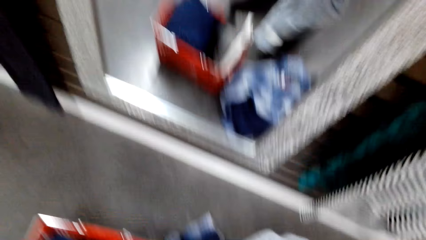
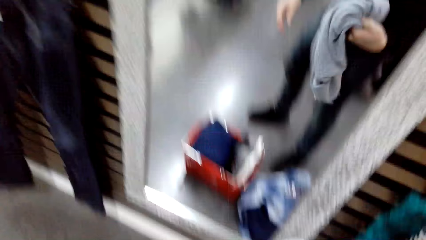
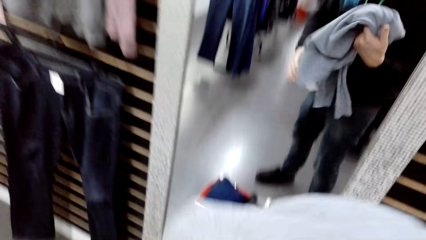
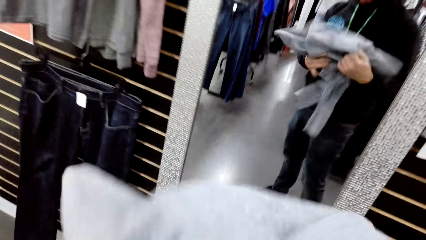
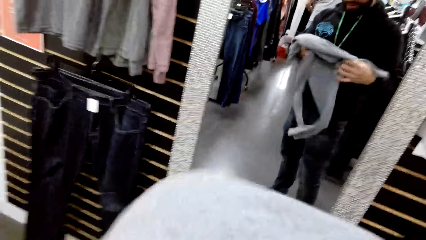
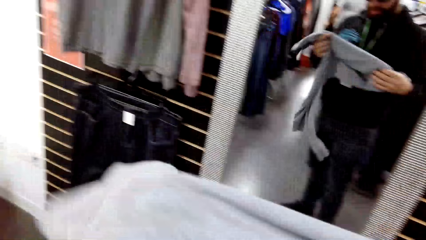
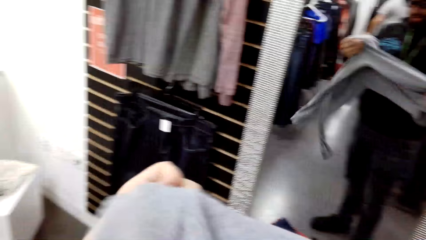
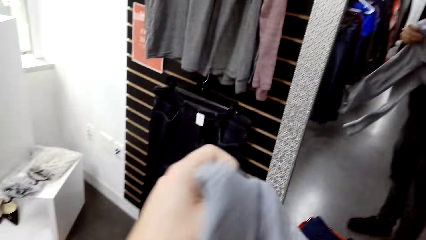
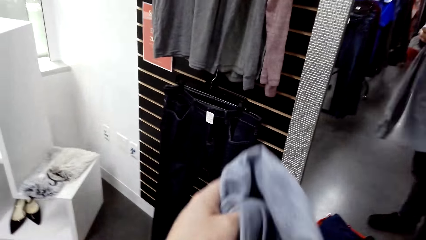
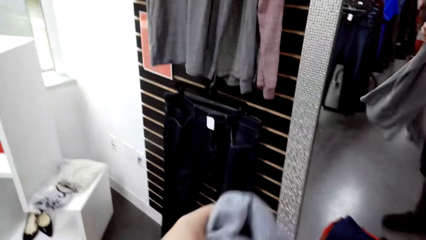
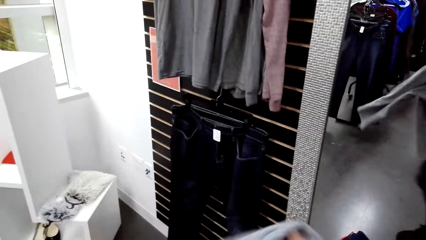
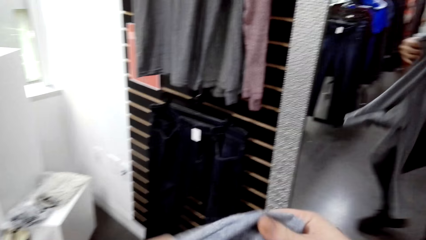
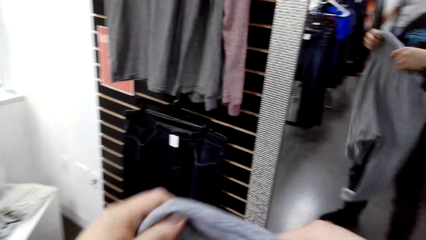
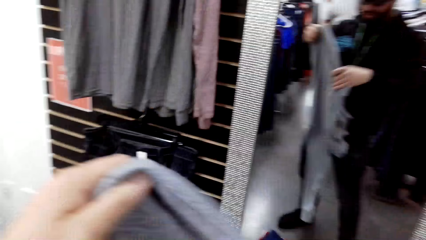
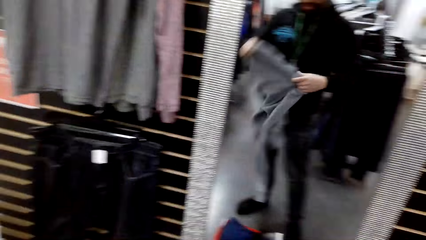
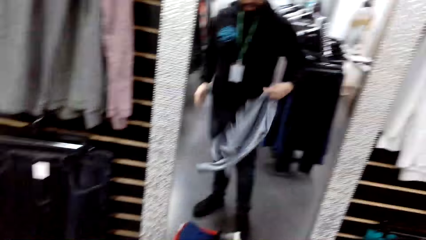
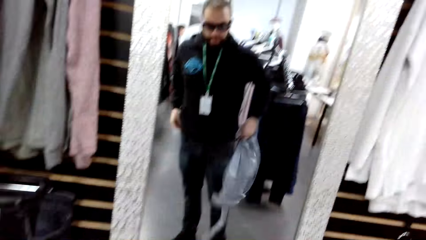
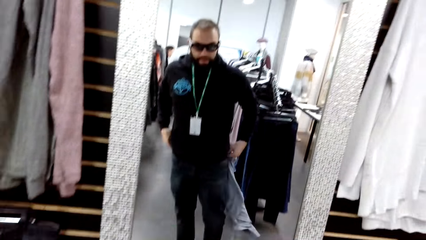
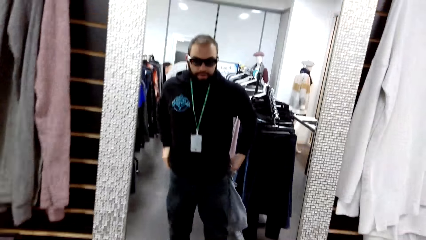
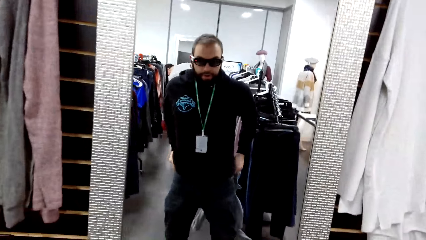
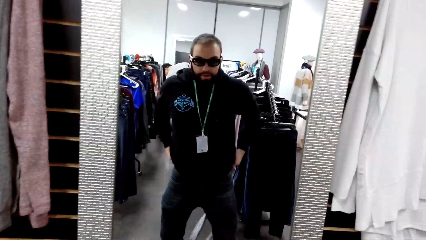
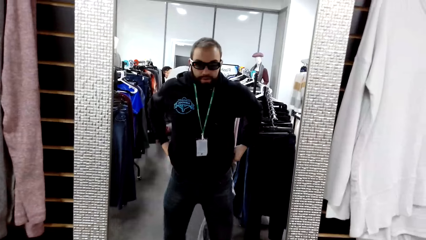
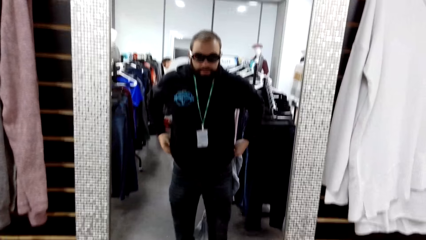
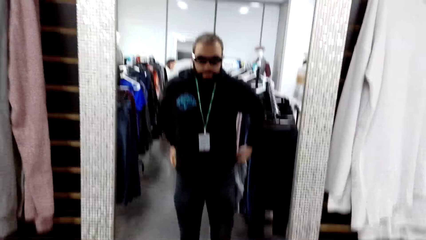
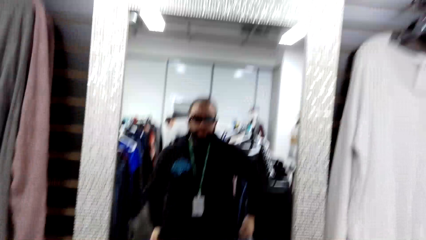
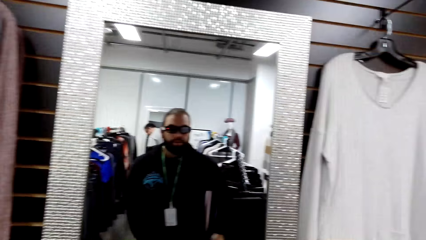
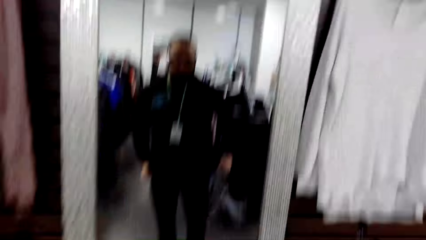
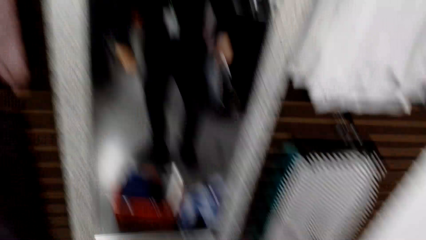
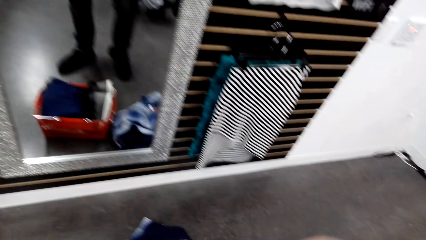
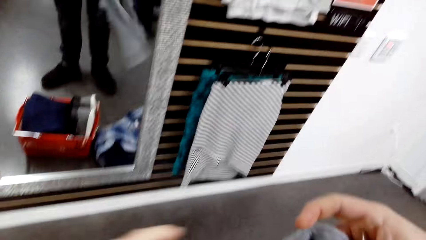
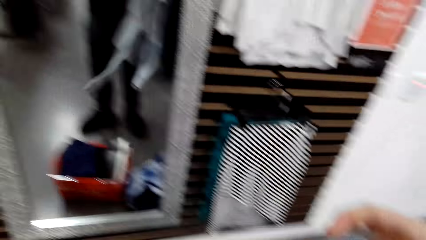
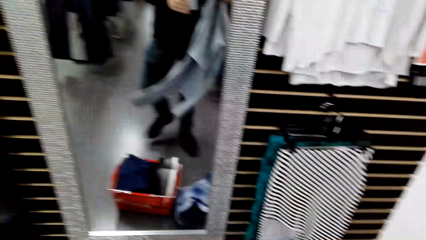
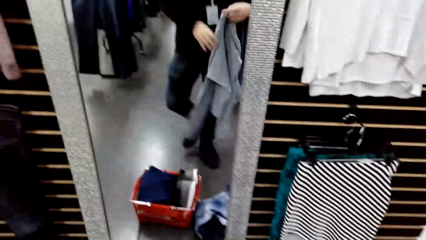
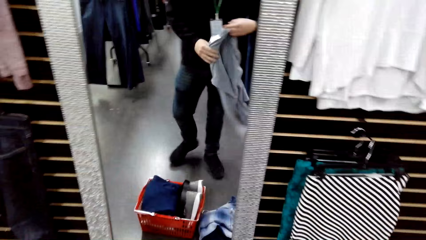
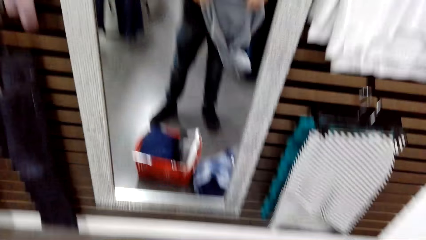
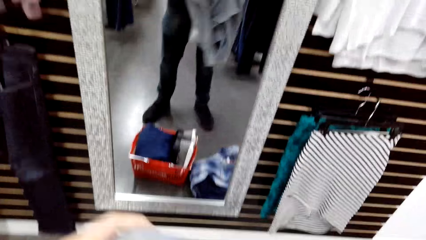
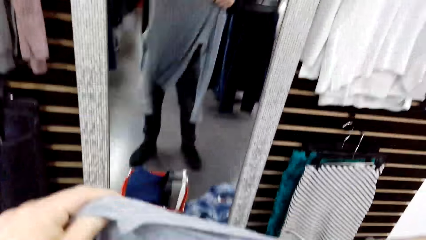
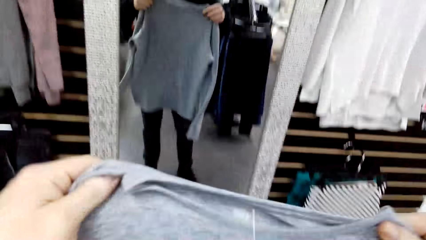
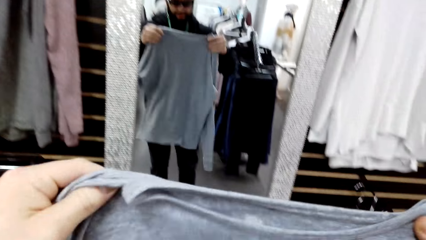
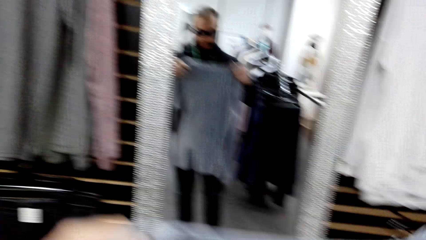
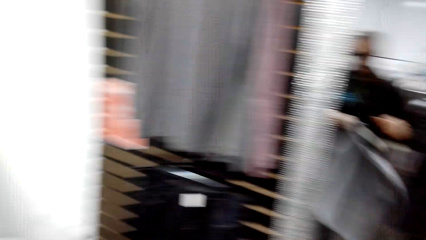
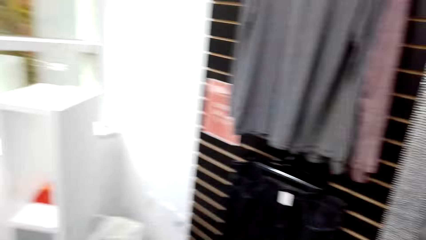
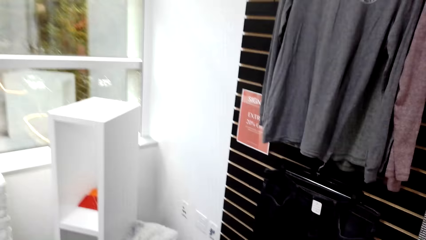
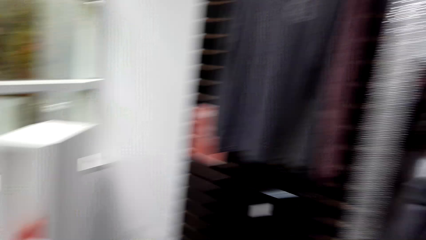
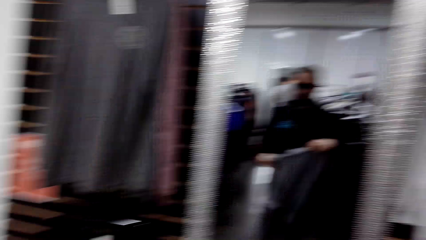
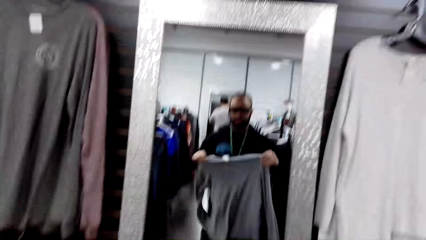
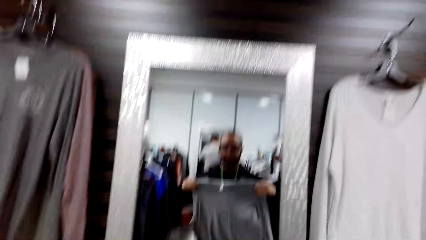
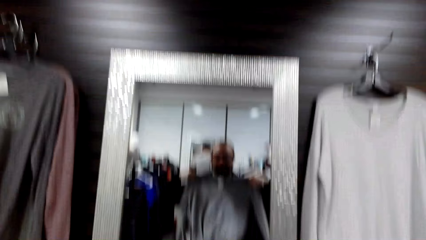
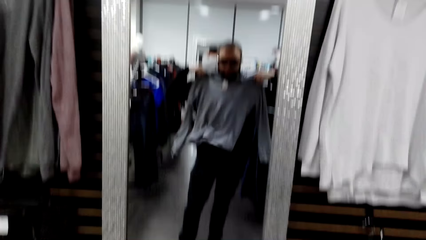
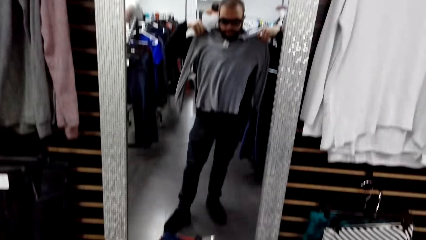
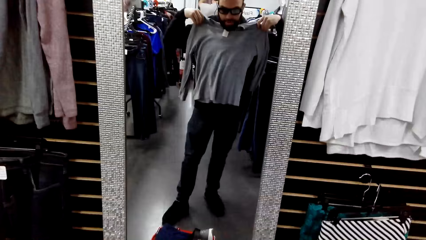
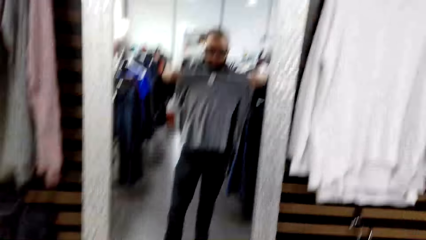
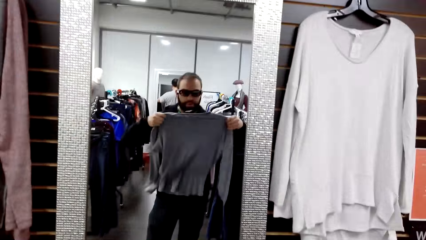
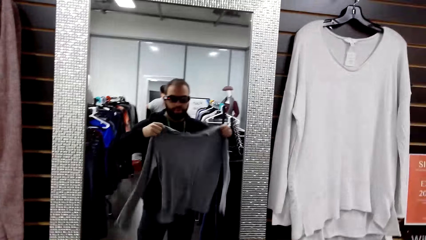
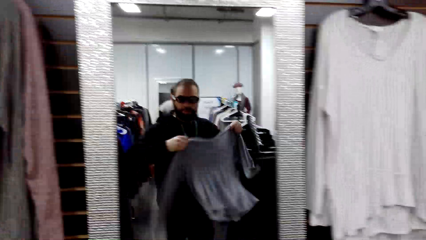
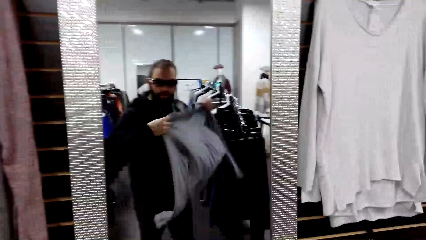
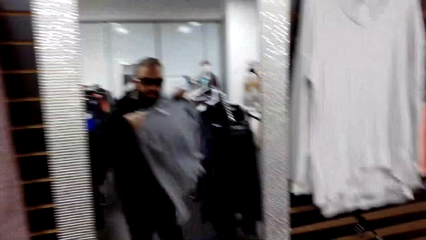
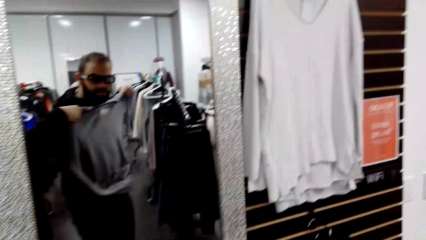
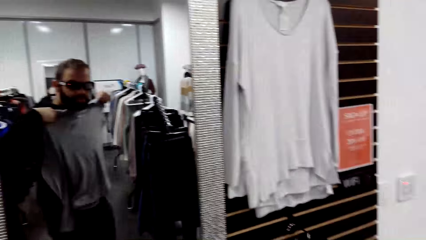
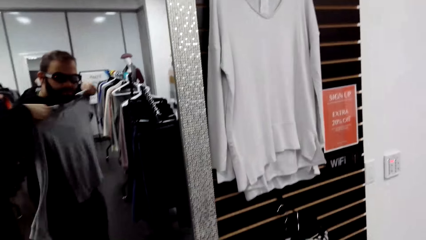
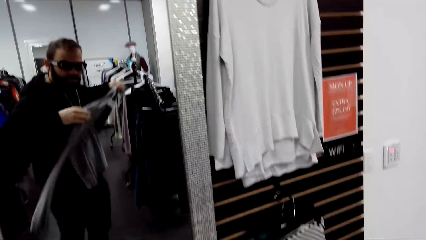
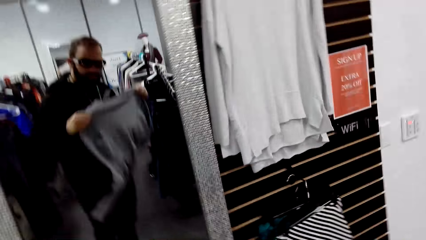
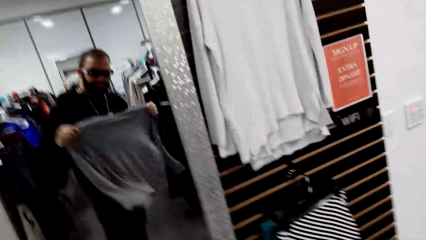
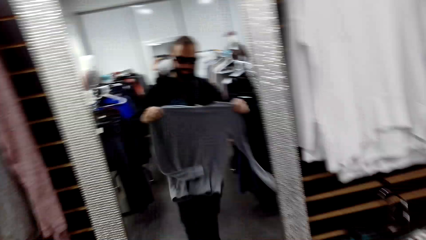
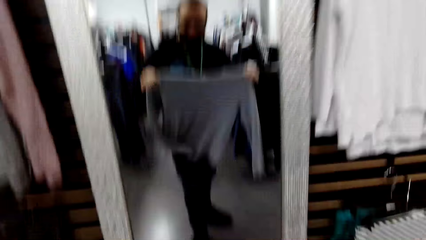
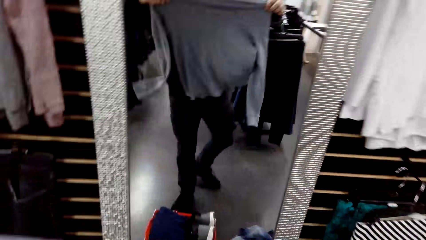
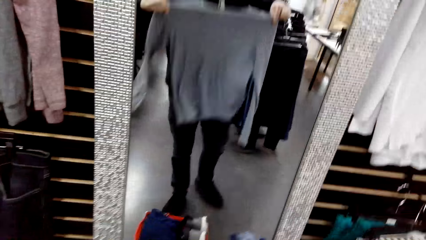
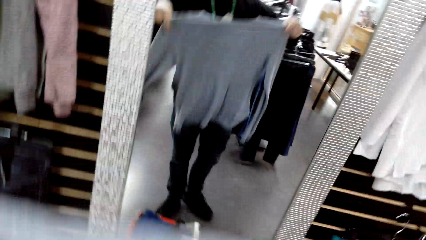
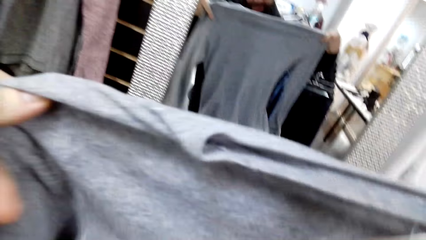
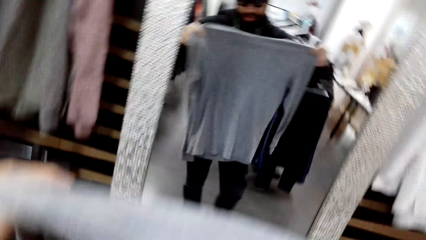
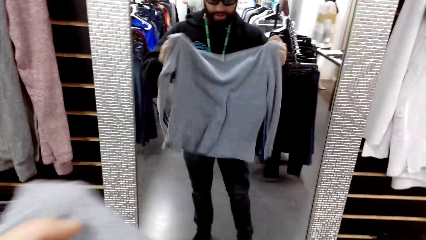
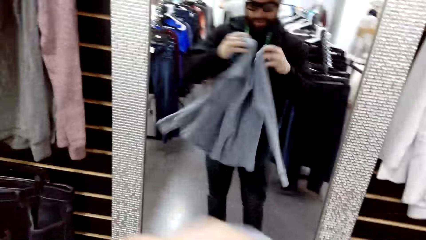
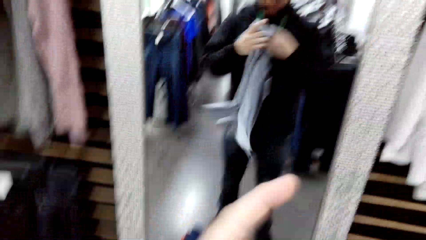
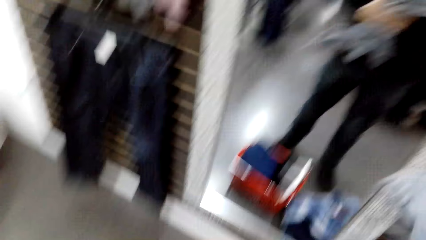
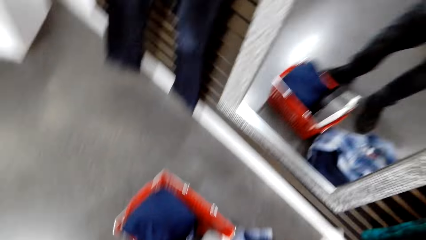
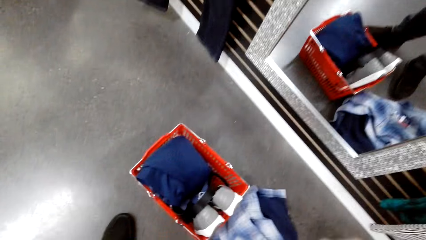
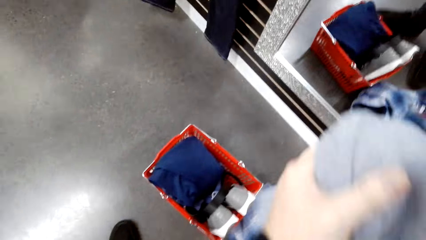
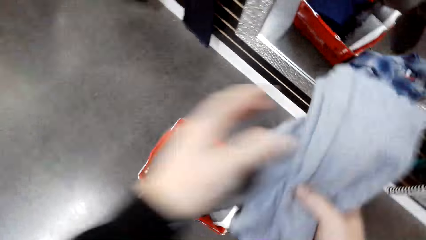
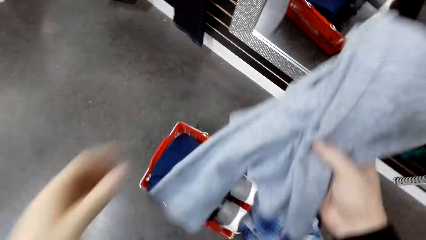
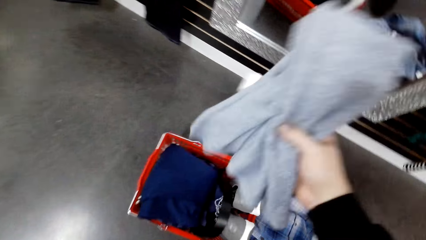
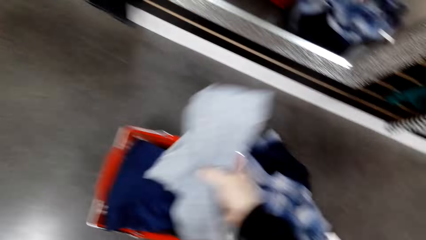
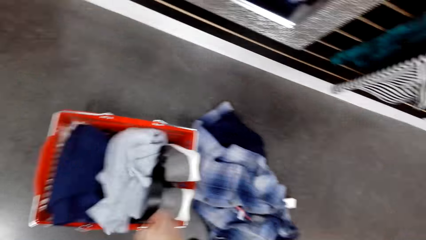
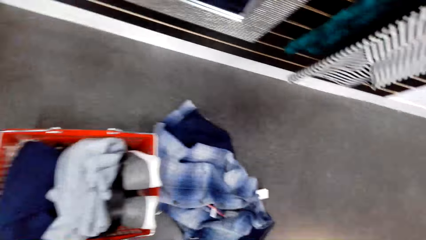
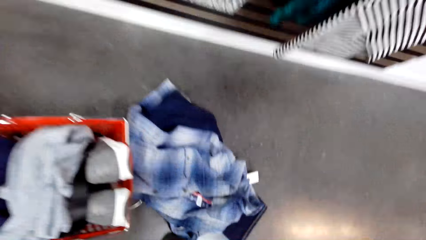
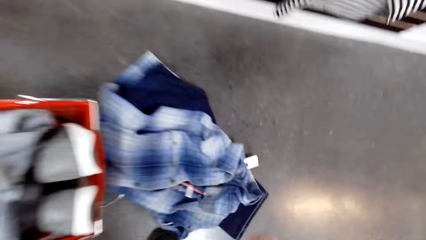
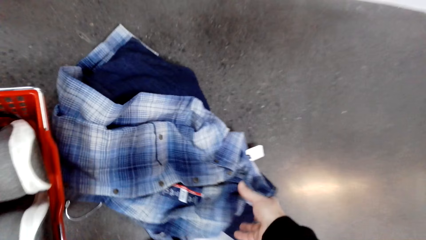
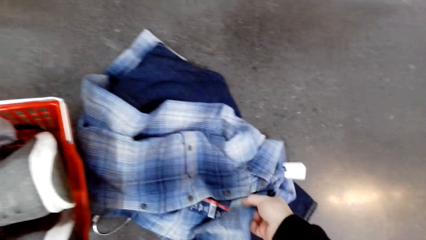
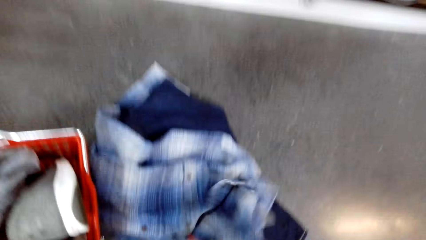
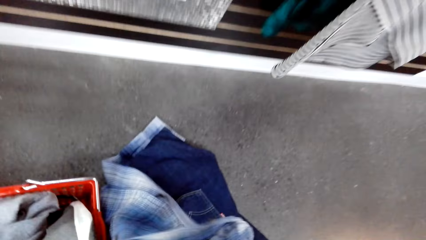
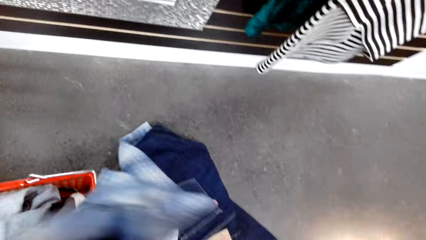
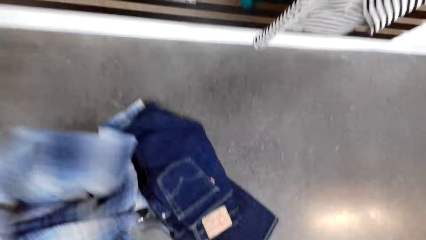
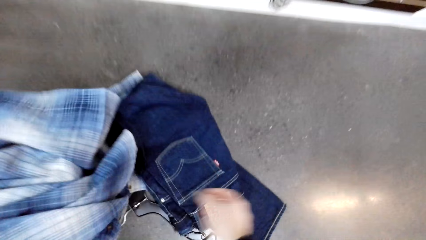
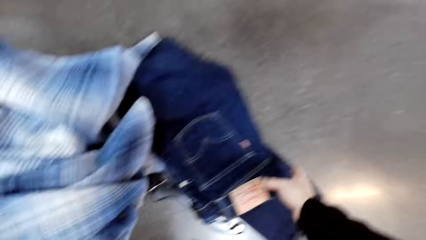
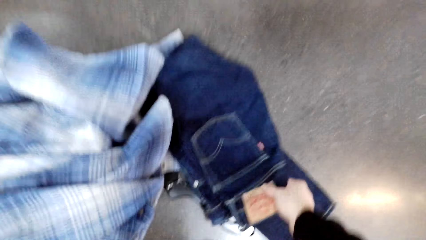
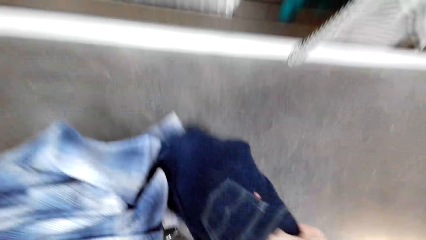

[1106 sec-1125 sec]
The camera wearer picks a top or cloth on the floor. He stretches the top. He holds the cloth. He touches his trouser and lifts up his trouser. He stretches the top on the mirror. He holds the cloth and looks around. He flicks the cloth. He holds the cloth. He folds the top and drops the top in the crate on the floor. He shifts a shirt on the floor and picks jeans on the floor.
